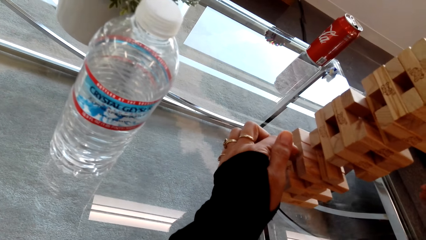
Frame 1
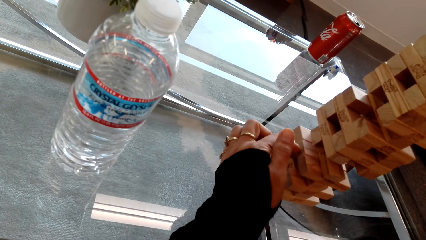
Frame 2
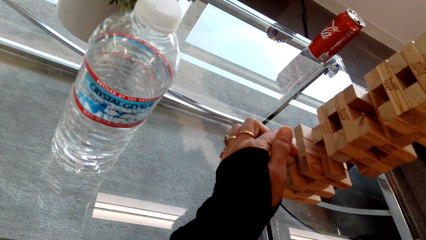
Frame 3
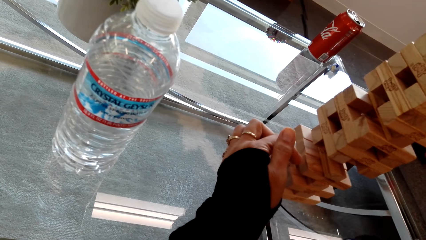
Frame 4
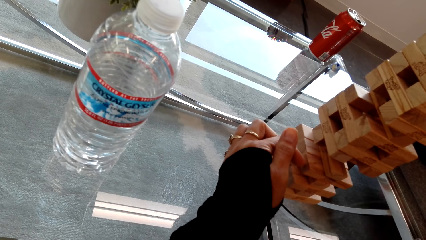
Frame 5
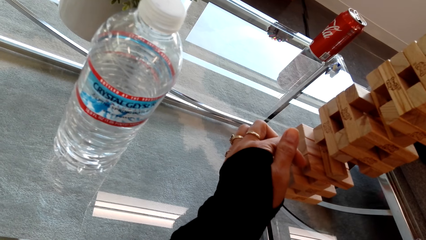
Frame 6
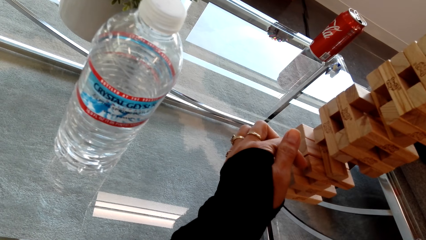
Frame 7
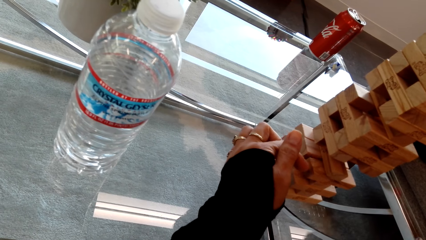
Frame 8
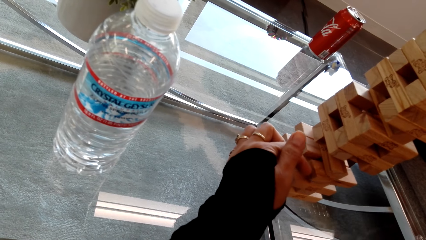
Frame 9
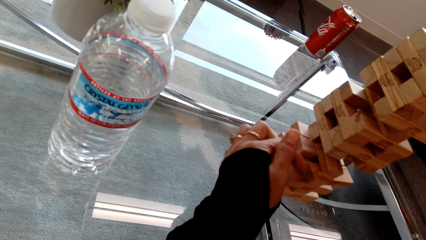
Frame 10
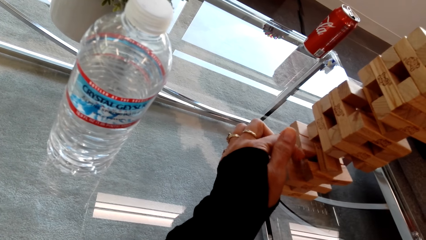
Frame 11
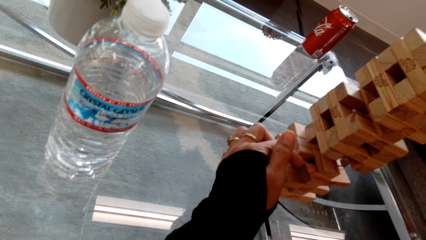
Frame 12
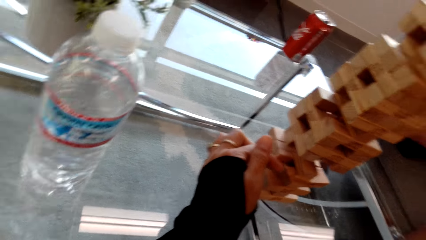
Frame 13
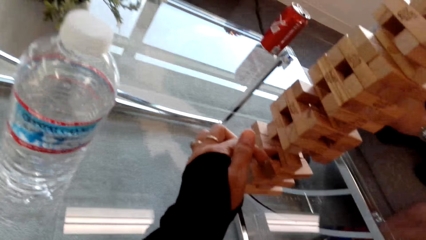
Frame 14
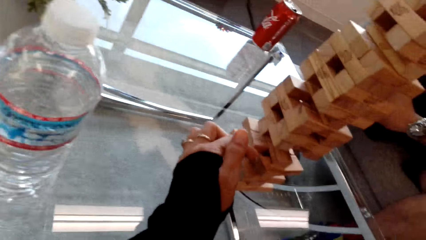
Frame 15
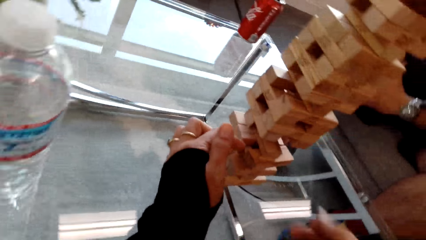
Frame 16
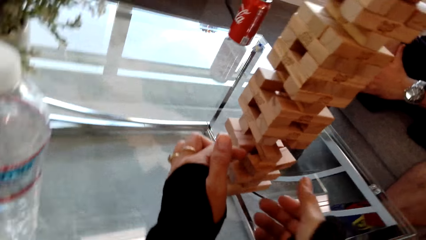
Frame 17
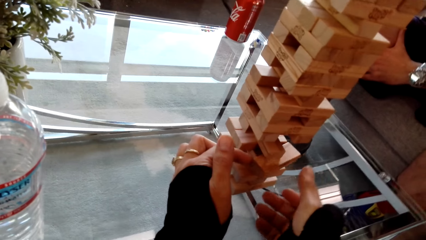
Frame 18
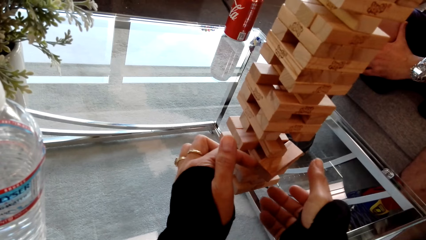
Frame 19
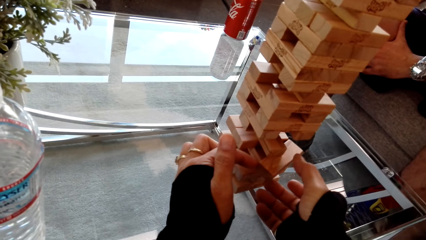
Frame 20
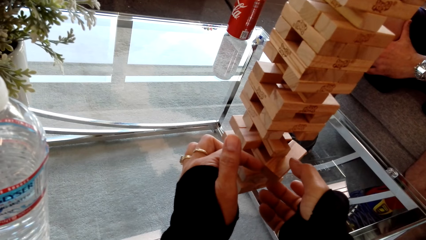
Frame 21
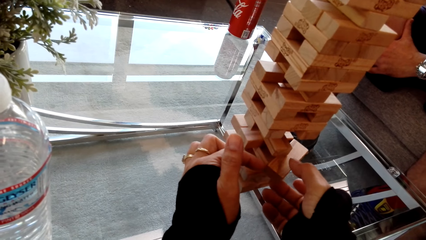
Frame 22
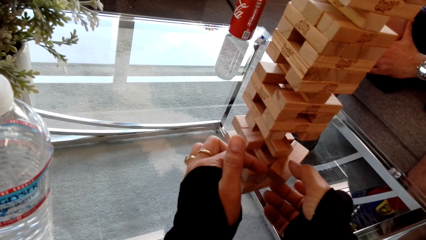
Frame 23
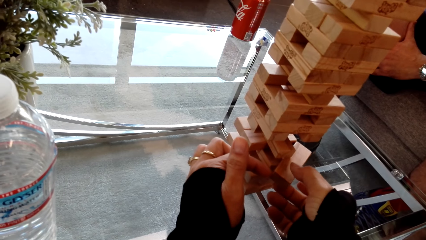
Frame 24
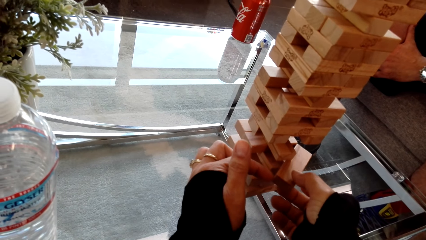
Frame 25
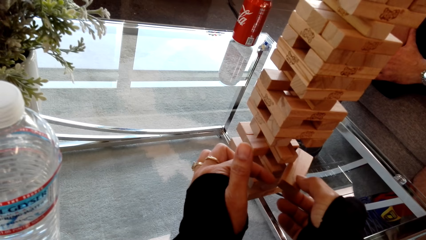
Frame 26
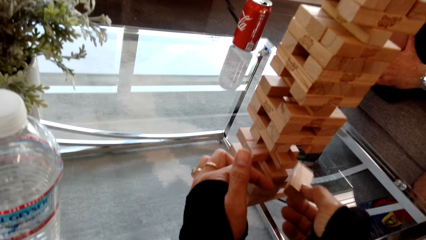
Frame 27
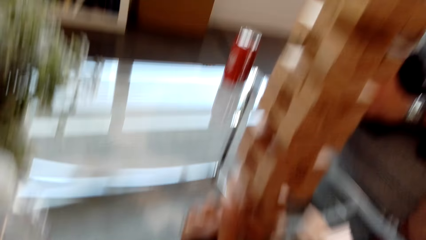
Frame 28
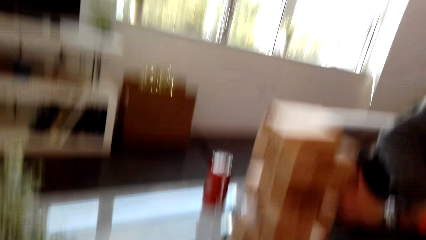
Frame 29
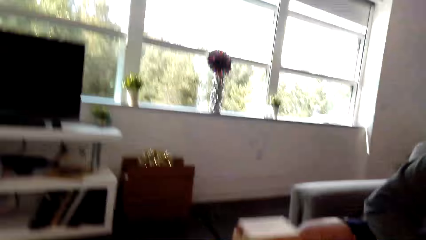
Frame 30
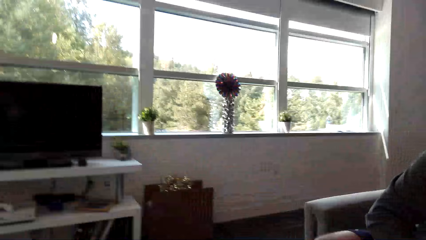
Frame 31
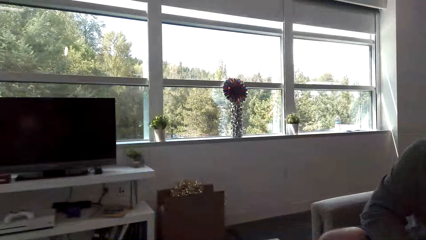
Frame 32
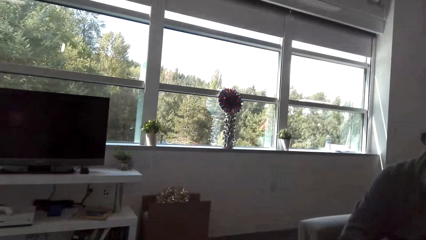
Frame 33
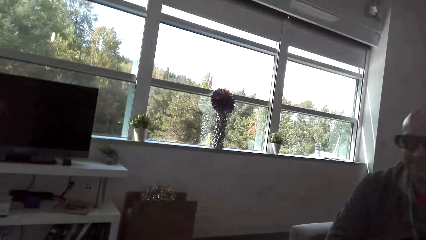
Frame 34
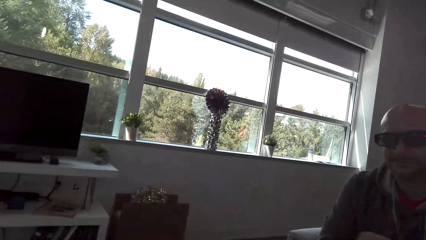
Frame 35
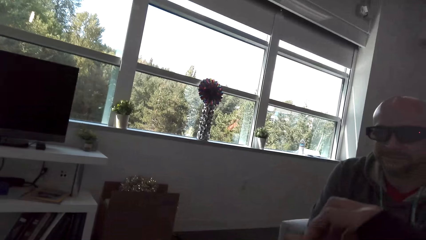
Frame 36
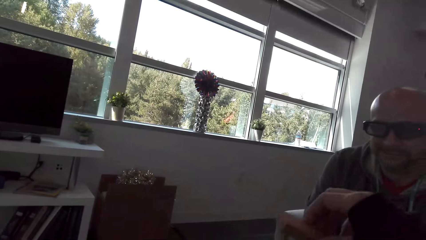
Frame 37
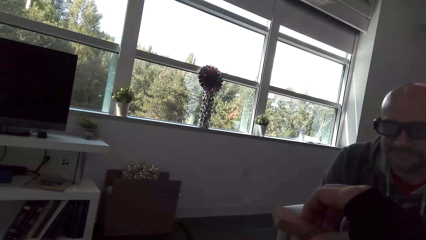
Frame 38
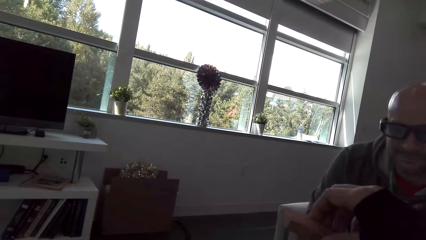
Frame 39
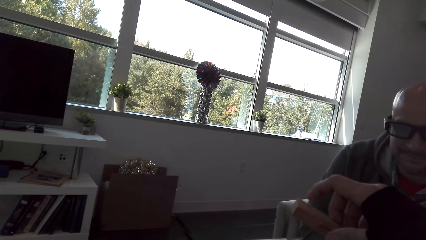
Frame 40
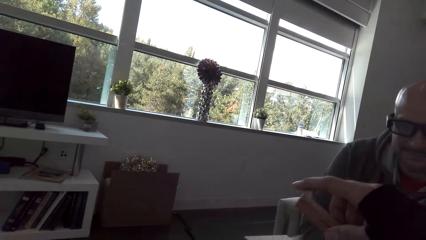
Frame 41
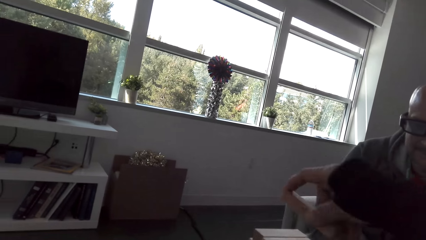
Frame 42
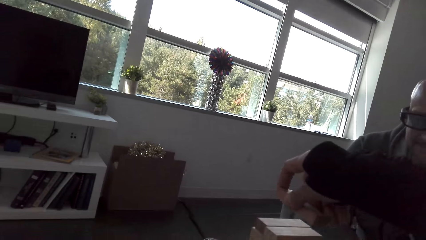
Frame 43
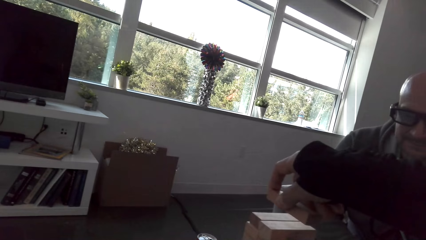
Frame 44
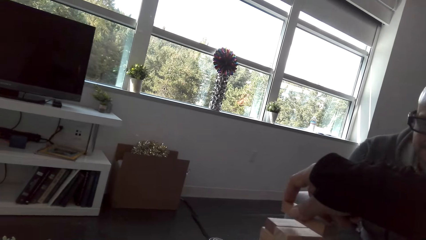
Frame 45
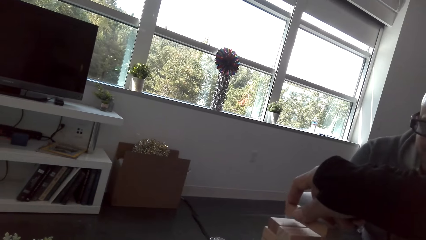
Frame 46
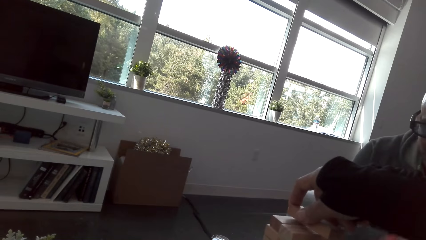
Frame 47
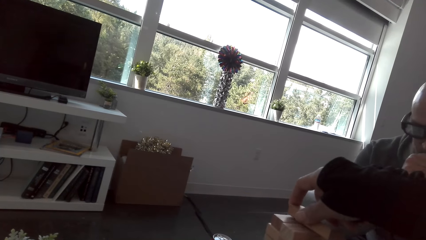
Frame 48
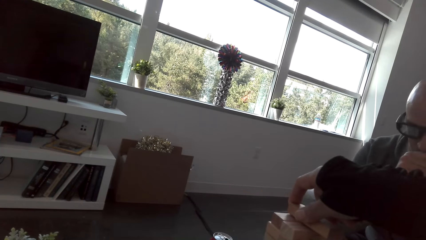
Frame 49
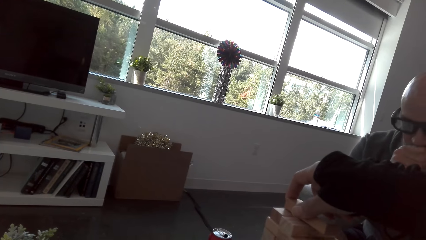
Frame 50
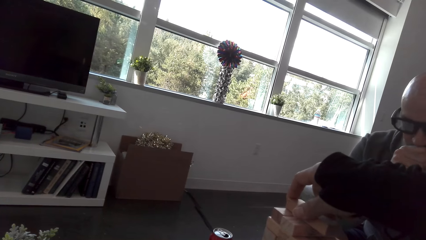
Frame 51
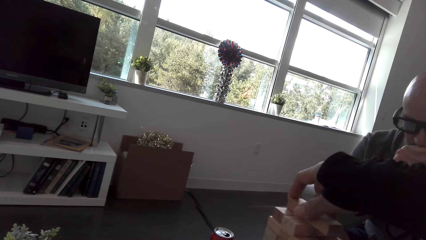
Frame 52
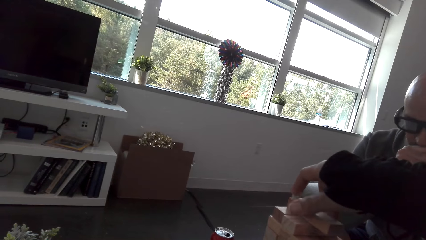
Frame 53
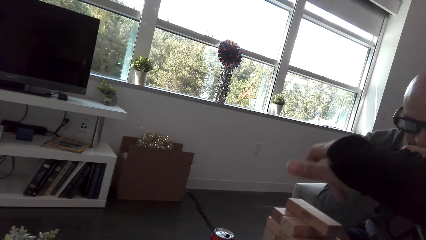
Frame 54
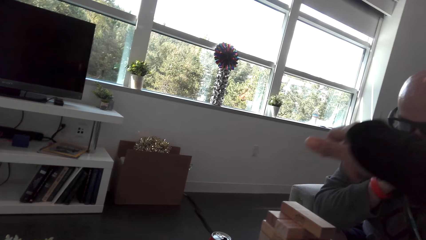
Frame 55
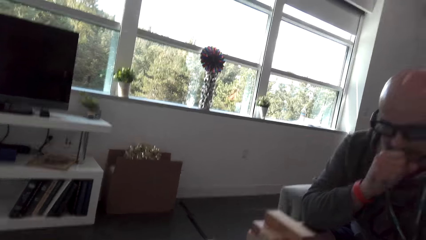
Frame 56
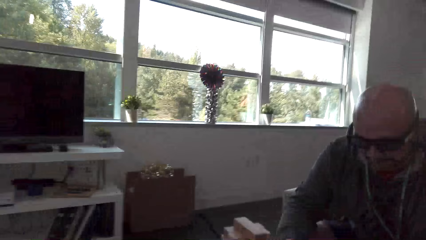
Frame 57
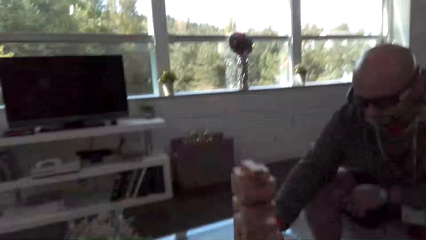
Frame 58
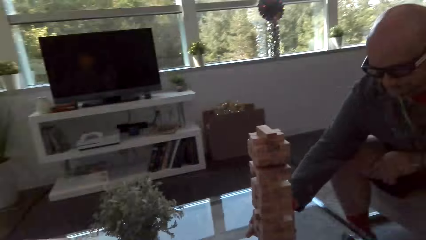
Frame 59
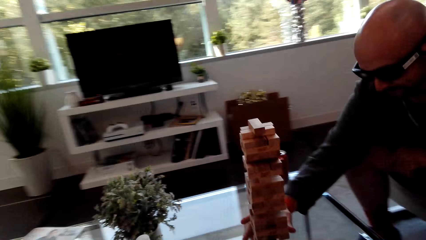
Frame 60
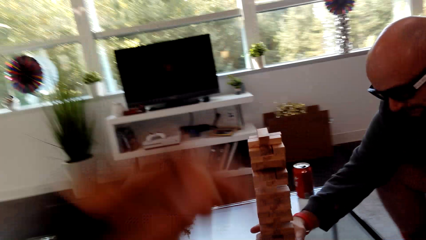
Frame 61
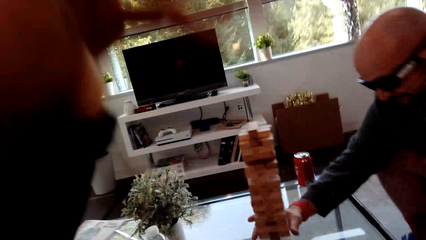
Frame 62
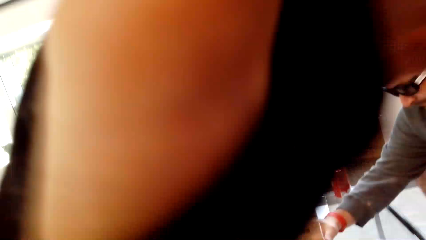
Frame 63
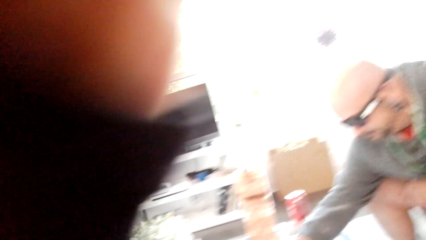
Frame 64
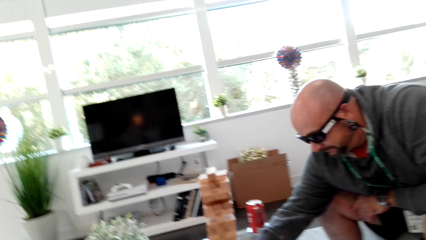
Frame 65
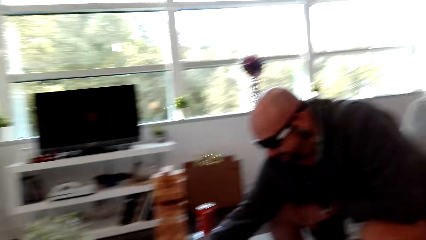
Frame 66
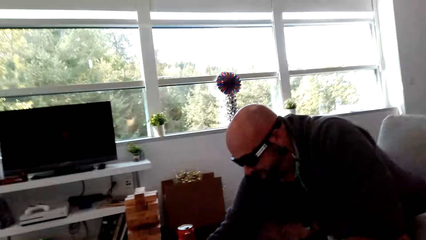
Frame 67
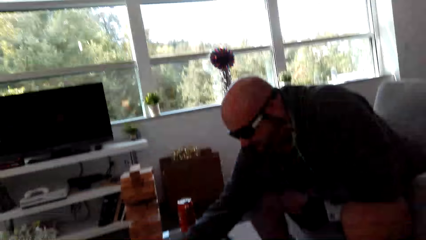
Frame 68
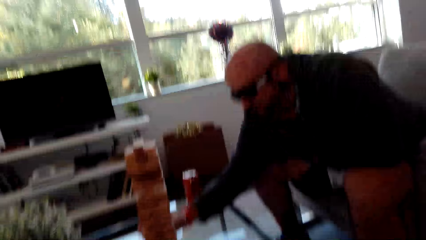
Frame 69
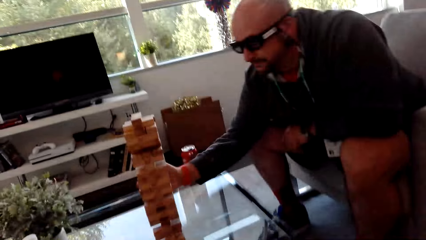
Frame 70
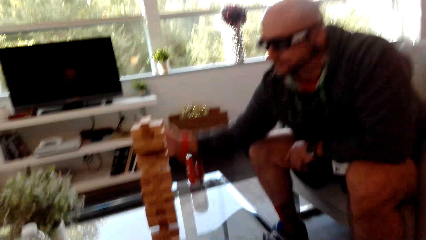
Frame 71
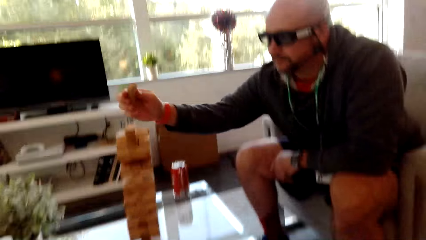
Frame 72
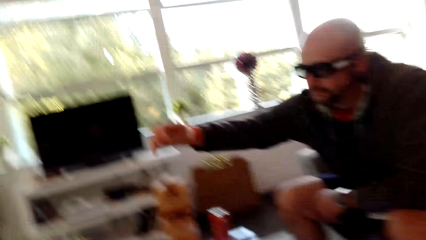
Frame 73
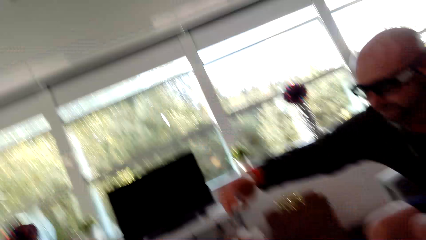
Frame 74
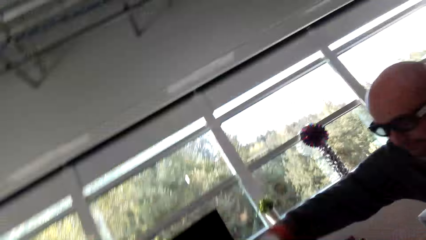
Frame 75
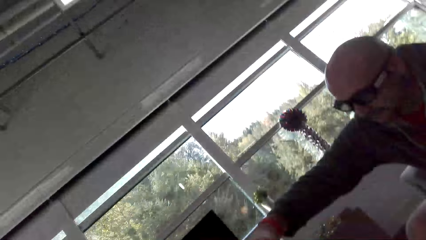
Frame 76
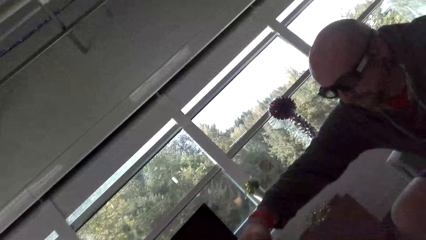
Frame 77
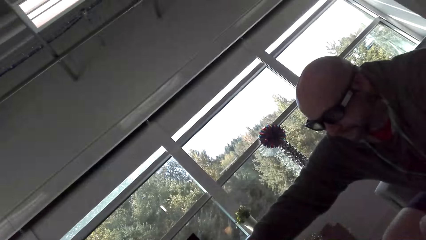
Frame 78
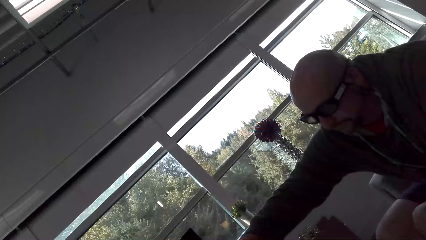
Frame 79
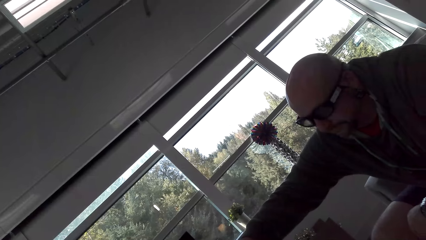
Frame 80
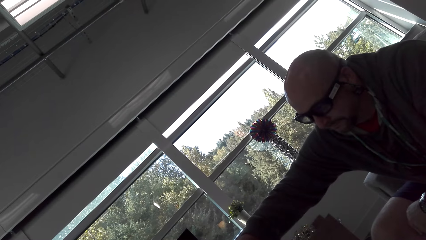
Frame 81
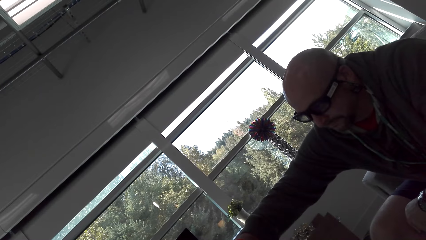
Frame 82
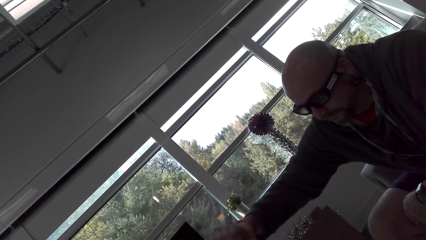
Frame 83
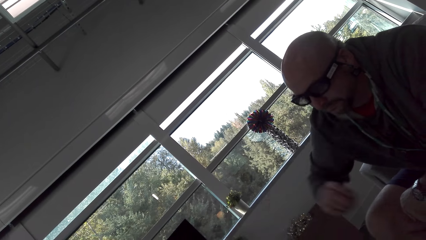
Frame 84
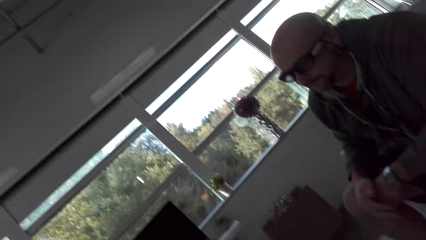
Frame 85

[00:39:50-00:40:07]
The camera wearer removes a block. They put the block on top of the others. A man plays the stacking block game. The man removes a block and puts the block on top of the others.
